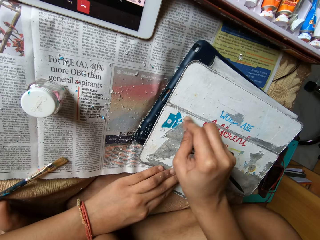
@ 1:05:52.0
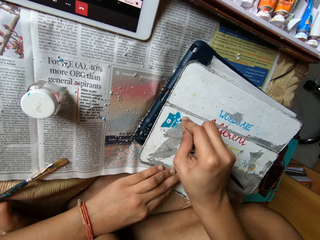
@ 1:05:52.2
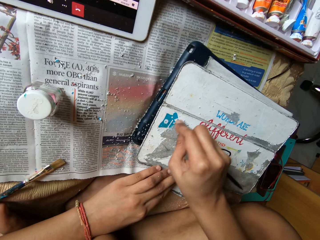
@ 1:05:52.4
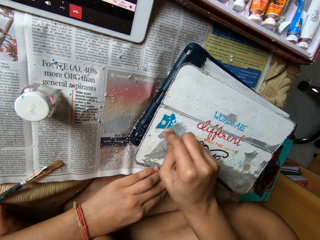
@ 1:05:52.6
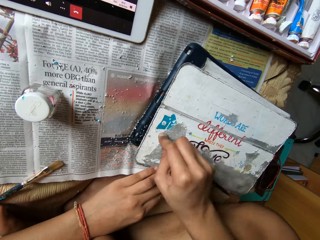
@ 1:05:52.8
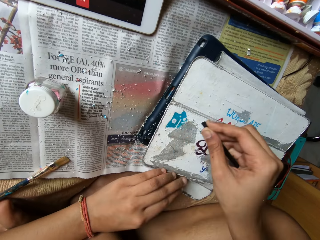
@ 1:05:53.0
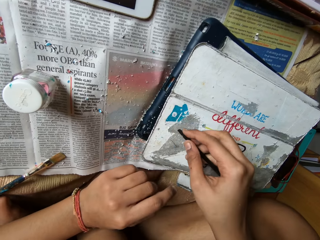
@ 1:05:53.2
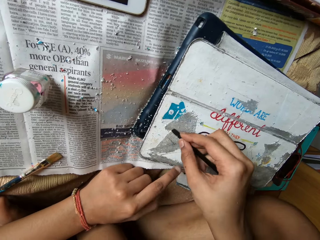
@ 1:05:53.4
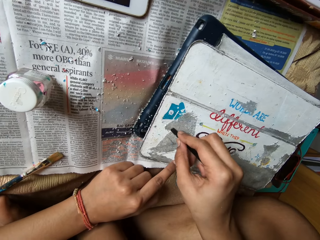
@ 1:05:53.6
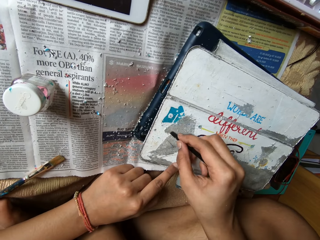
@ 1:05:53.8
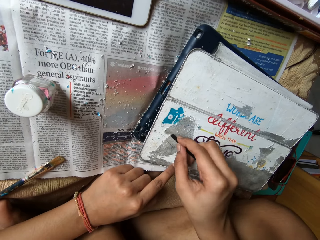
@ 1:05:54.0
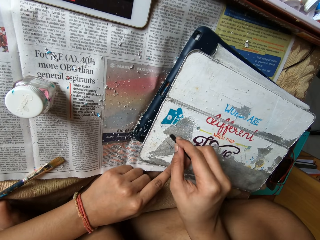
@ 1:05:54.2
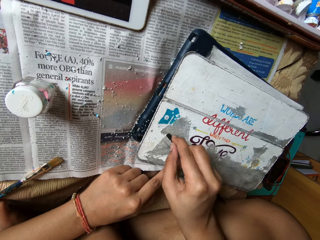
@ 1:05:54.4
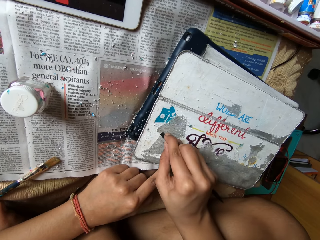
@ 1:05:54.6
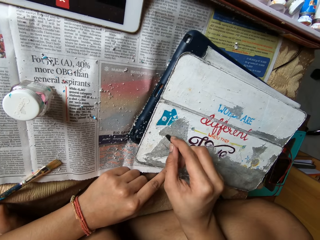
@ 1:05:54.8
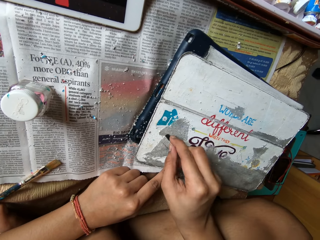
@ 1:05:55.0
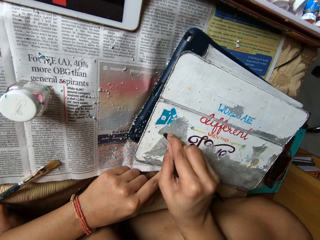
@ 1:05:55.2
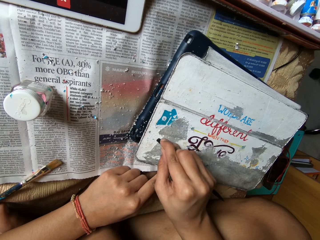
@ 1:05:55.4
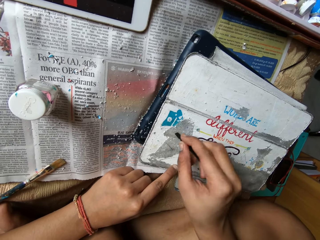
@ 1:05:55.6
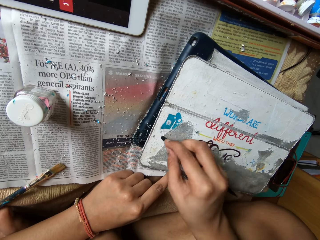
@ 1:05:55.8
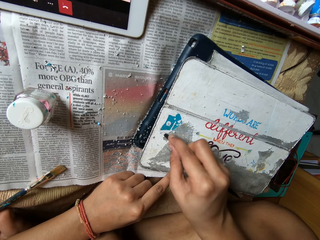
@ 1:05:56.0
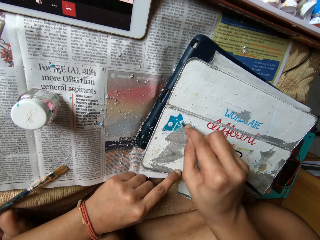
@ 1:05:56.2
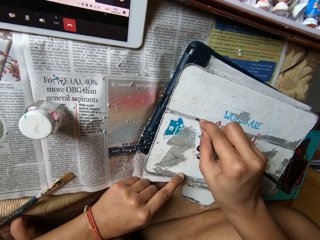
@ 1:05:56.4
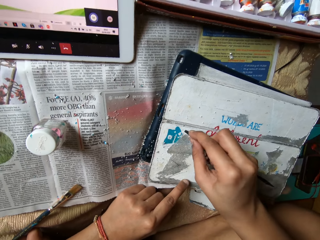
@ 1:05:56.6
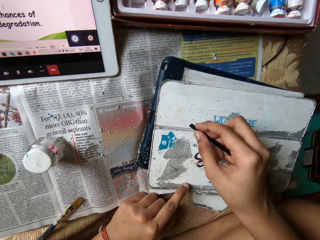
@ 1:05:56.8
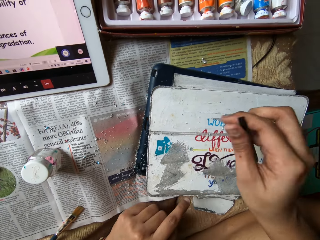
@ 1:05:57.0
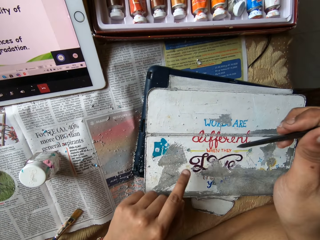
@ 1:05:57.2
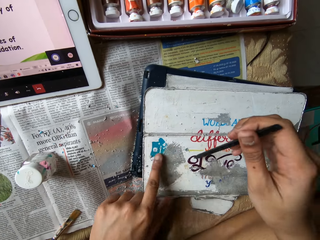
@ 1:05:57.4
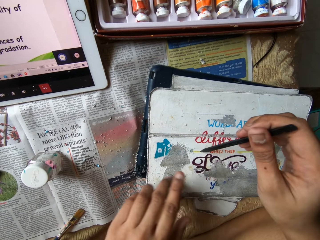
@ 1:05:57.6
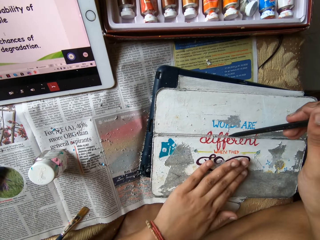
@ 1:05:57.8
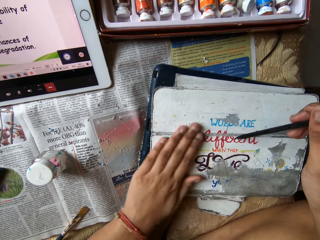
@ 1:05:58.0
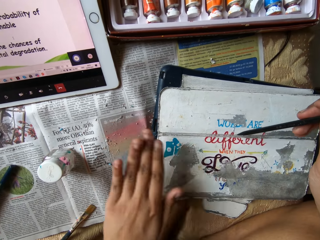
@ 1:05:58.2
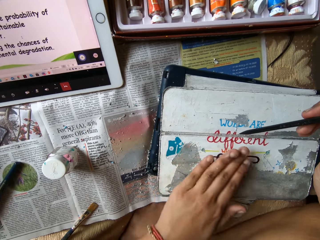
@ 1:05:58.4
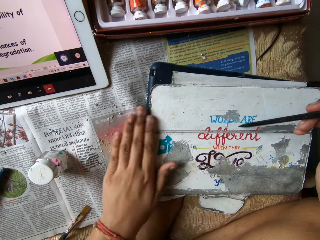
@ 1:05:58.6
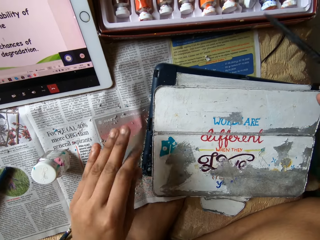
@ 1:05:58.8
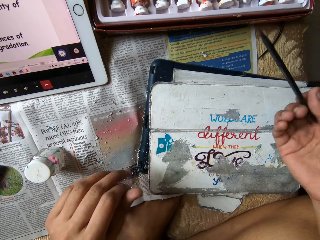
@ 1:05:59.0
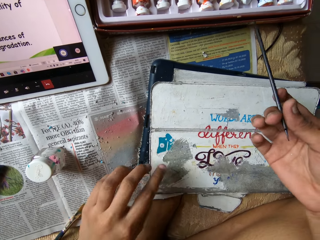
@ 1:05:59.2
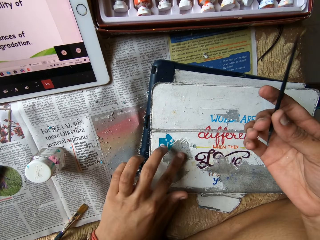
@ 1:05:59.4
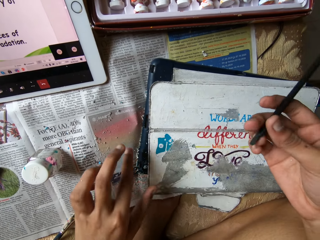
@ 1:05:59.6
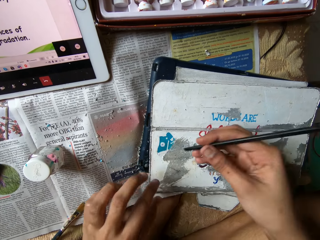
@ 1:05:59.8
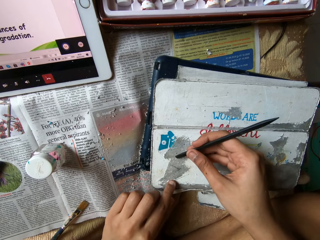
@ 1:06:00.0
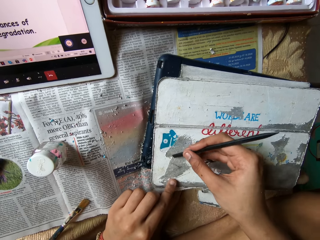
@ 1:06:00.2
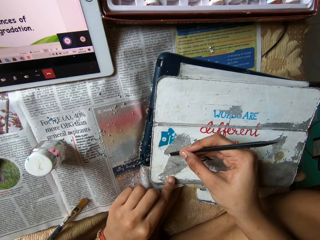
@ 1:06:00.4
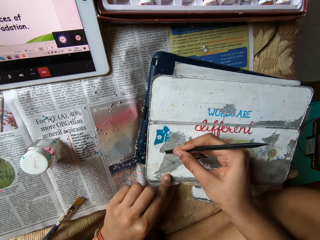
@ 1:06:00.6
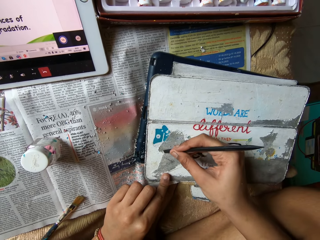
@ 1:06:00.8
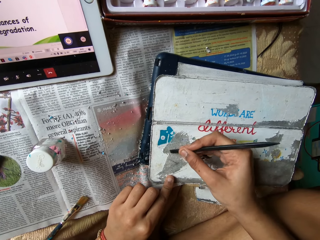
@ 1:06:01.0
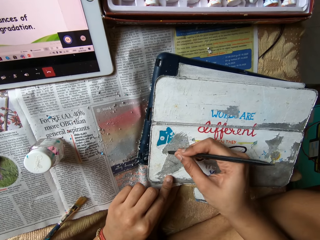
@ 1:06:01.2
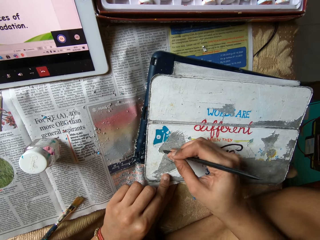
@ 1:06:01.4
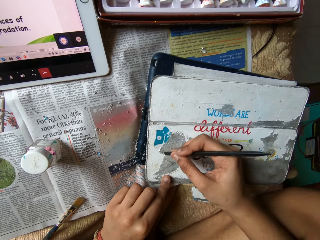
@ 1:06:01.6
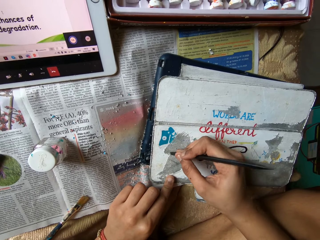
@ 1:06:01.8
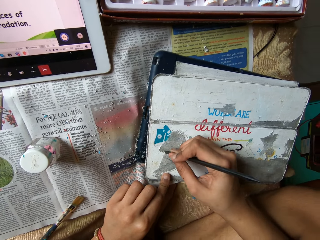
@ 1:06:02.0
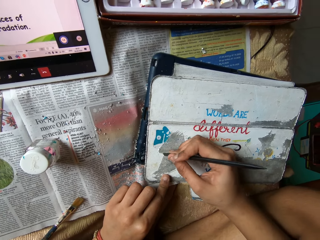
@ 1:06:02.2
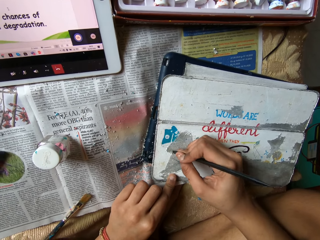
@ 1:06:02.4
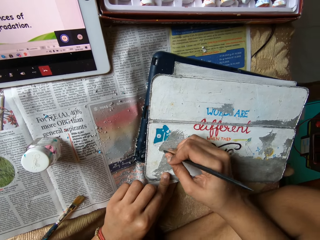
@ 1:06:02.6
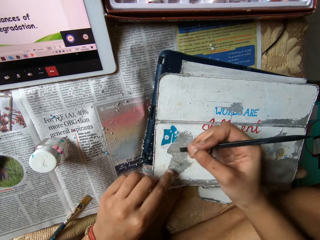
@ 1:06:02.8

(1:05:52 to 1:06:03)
The camera wearer releases the left hand from the box, holds the box with the left hand. She scrapes the metal box with the brush with the right hand. She cleans the tablet case or box with her left hand. She lifts the brush. She scrapes the tablet case with the carving tool or brush in her right hand.

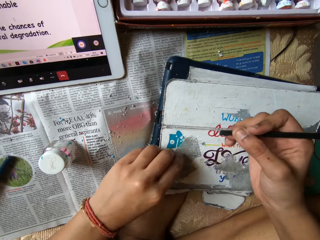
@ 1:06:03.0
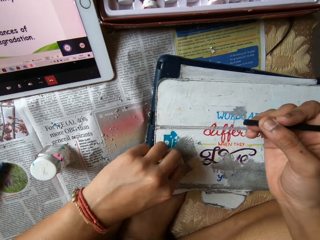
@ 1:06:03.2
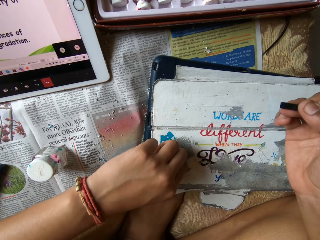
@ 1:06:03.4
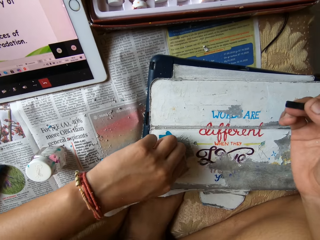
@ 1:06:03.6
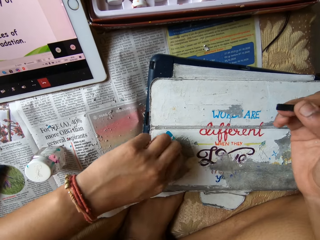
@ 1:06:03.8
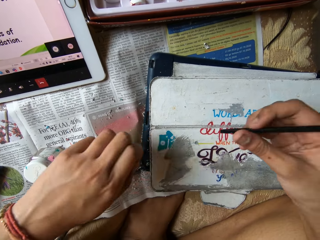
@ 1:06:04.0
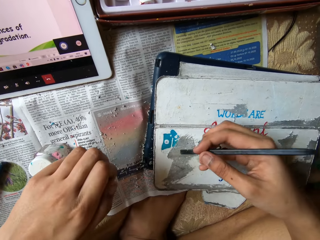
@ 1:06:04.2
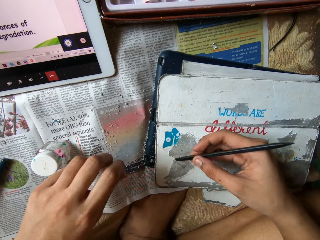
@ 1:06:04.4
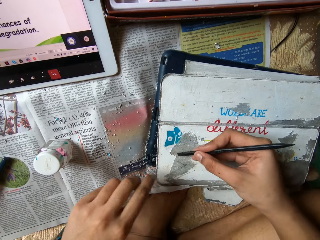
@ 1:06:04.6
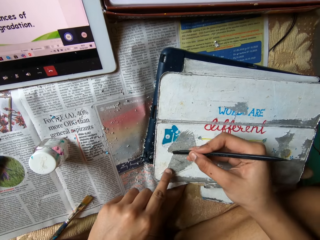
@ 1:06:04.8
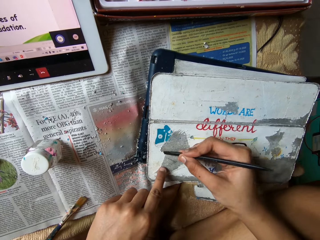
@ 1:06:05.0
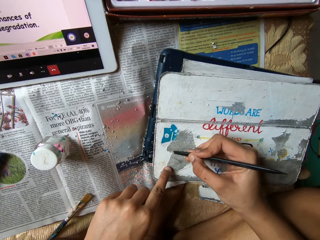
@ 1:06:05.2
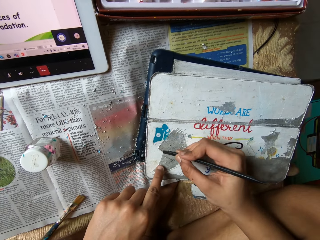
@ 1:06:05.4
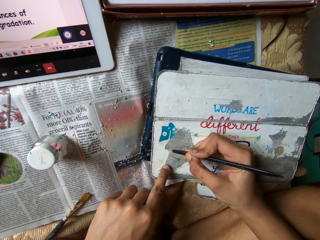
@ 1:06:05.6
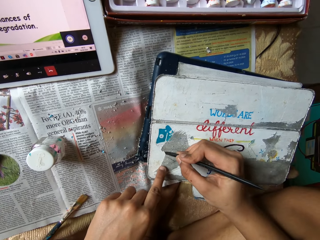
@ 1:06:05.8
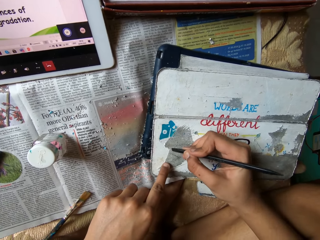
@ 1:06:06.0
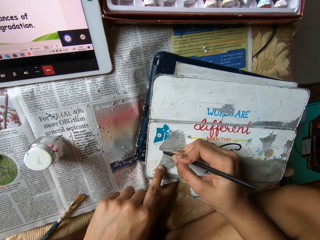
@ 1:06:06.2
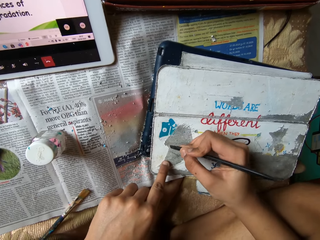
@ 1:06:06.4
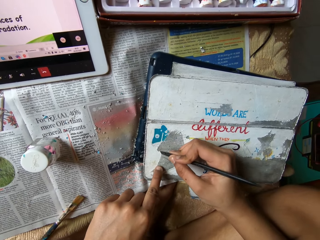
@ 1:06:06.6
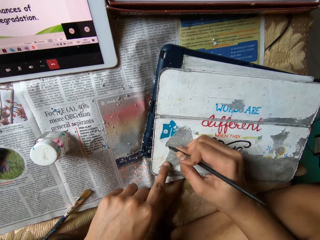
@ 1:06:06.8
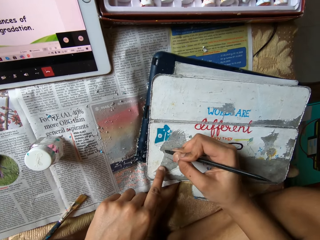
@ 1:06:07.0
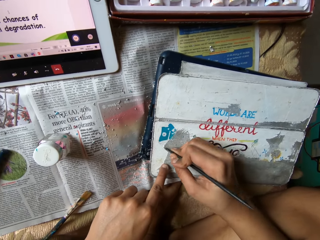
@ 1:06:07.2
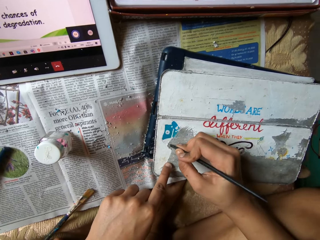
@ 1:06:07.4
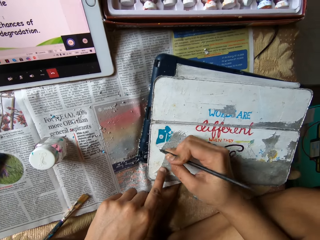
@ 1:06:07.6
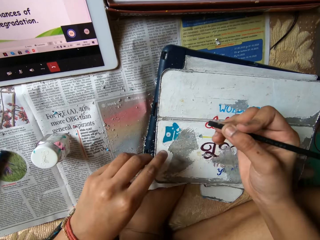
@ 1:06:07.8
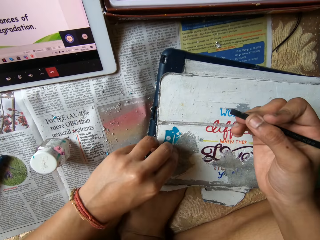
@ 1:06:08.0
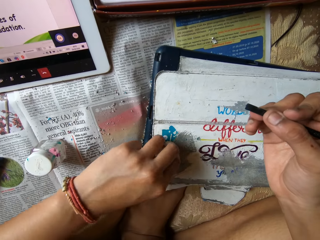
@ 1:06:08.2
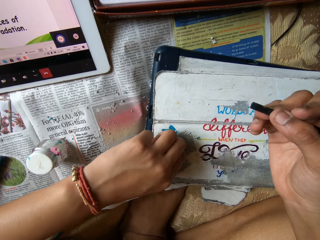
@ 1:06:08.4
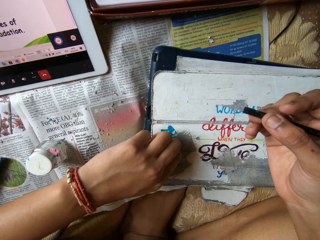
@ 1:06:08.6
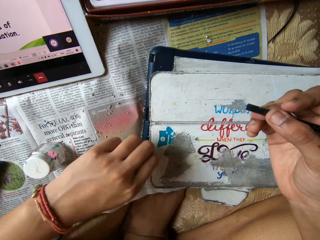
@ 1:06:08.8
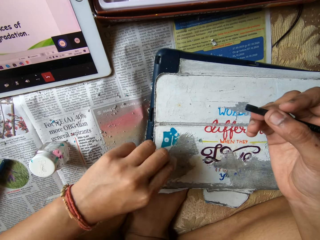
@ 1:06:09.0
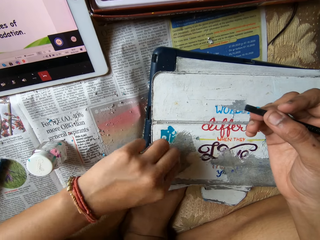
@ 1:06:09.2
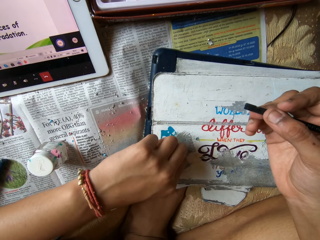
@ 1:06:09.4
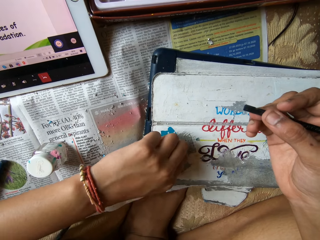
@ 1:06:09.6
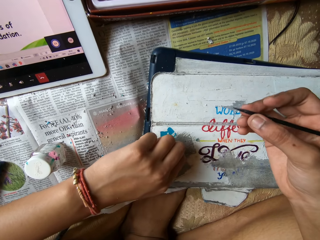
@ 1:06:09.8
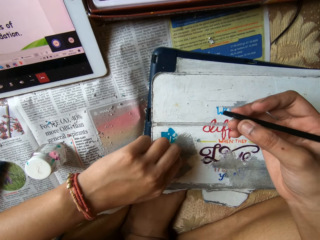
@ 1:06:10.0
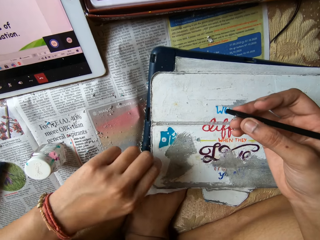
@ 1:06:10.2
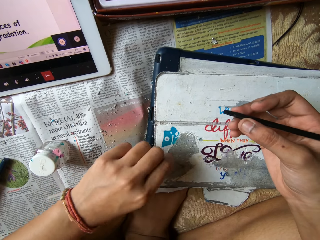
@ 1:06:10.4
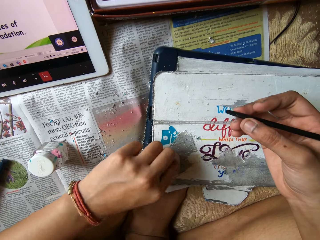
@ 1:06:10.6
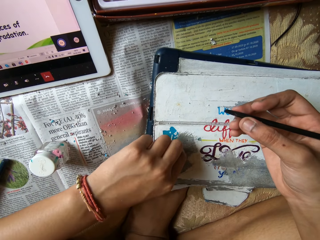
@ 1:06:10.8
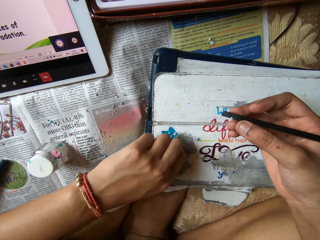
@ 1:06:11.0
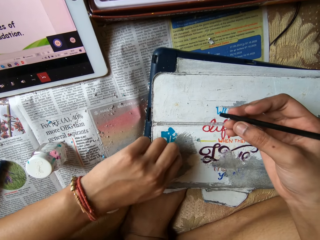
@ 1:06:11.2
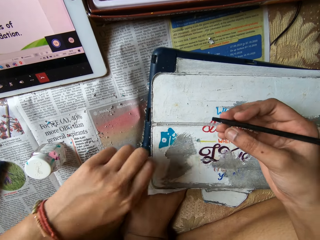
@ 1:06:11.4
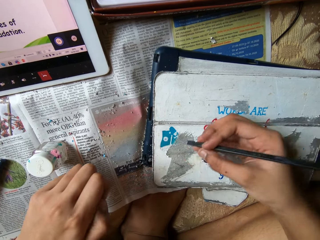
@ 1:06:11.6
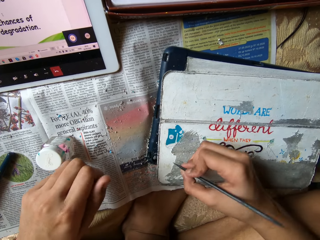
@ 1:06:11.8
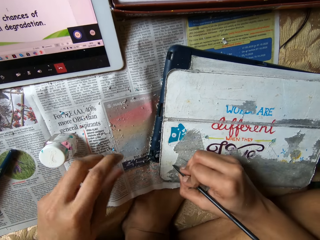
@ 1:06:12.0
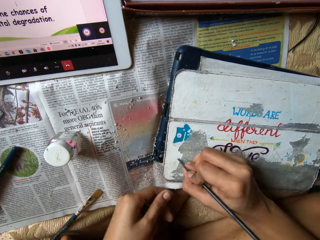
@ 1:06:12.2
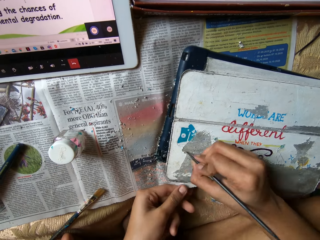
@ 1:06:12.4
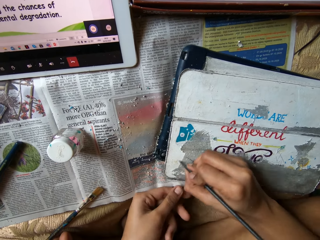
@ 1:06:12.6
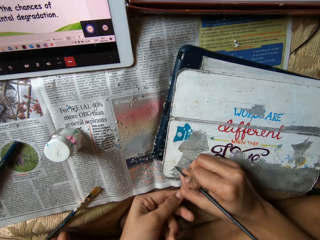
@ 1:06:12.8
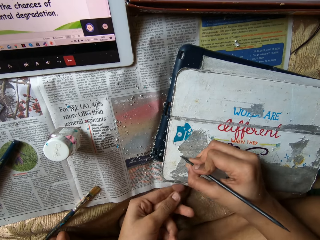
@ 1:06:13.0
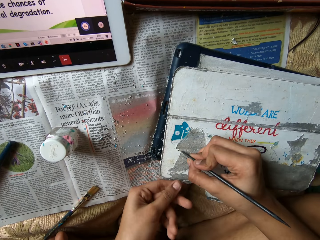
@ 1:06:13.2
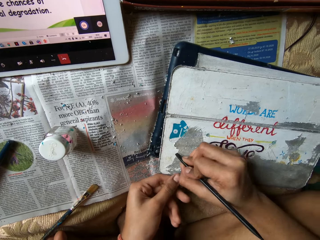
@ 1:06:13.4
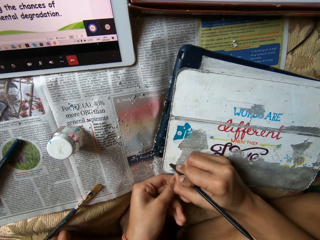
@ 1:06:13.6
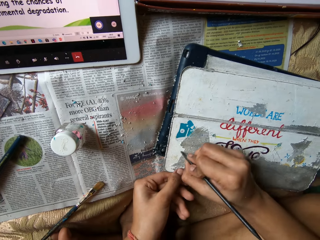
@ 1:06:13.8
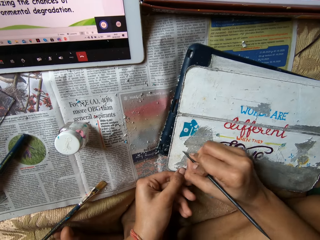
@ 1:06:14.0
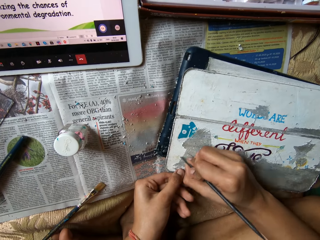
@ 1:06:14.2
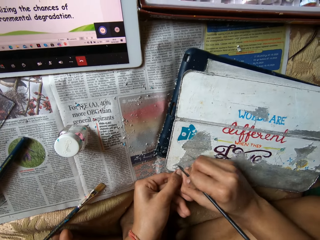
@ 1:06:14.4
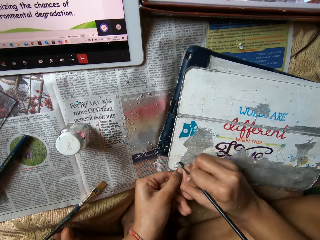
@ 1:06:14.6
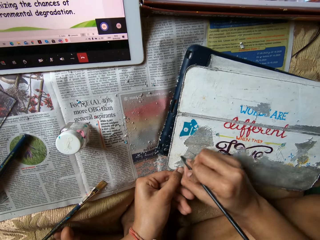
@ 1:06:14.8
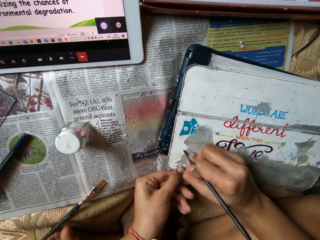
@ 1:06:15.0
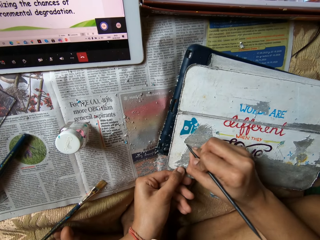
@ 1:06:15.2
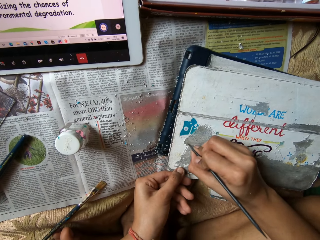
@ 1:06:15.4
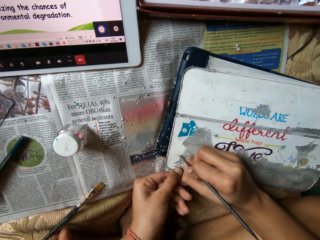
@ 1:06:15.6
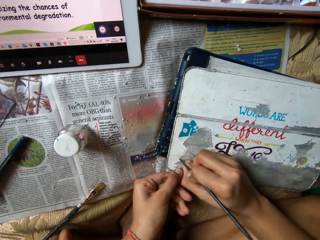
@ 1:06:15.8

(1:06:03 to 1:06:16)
The camera wearer lifts the brush from the box. She picks scraps from the tablet case or box with her left hand. She drops the scraps on the newspaper with her left hand. She scrapes the tablet case with the carving tool or brush in her right hand. She places both hands in the box. She picks scraps from the tablet case with her left hand. She lifts the brush. She places the brush in the box. She drops the scraps on the newspaper with her left hand. She scrapes the tablet case with the carving tool in her right hand. She holds the box with the left hand. She scrapes the metal box with the brush with the right hand.
